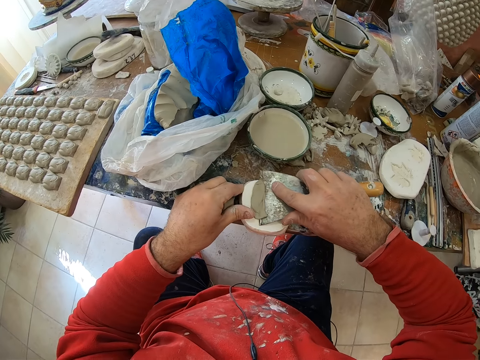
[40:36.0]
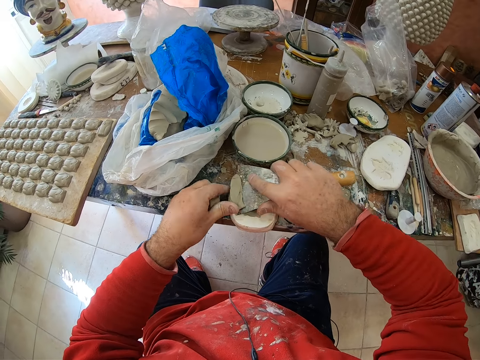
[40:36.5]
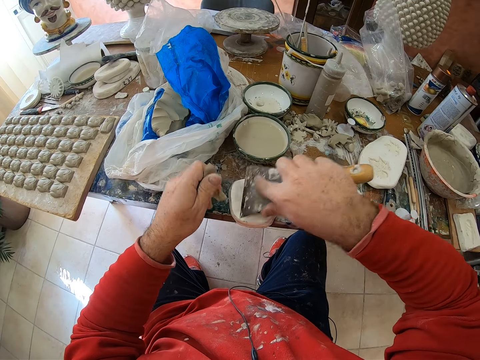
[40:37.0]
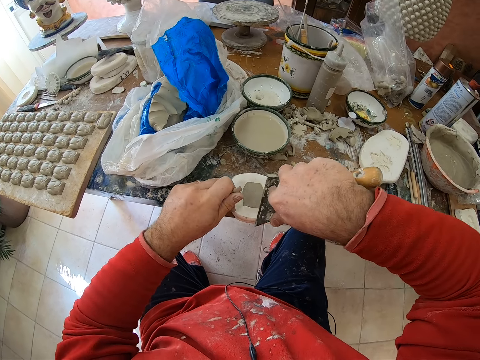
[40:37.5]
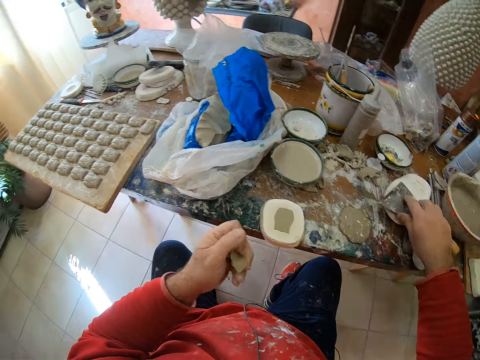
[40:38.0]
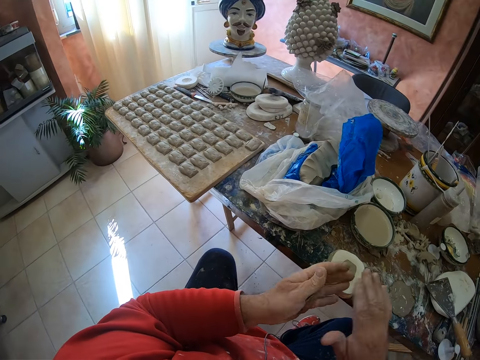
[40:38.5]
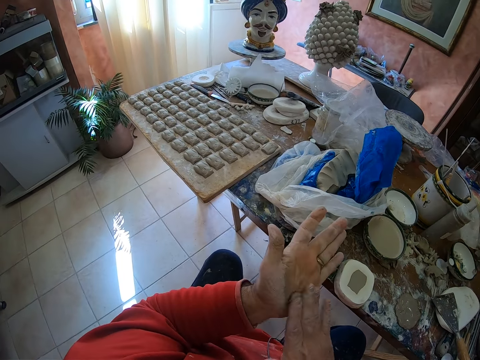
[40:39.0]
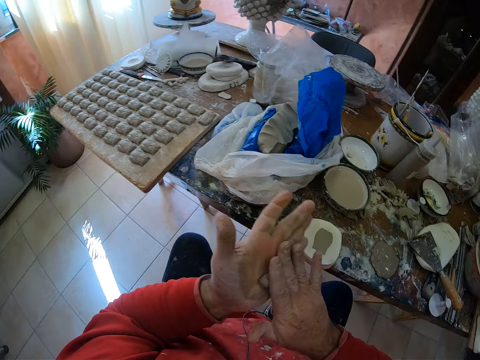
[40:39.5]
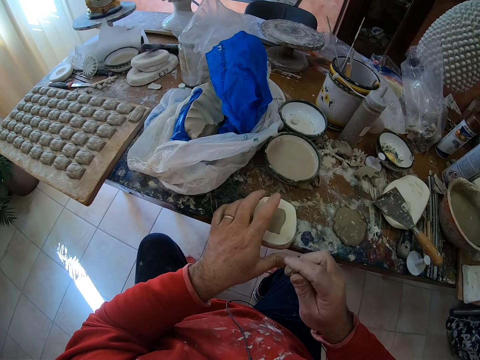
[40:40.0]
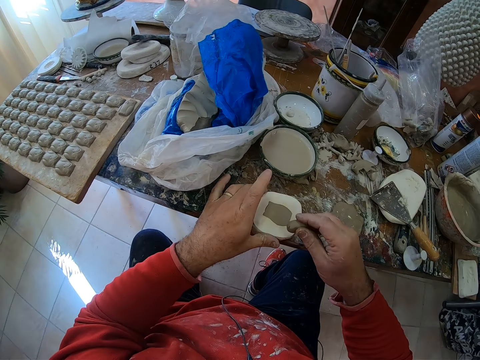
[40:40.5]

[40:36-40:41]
The camera wearer puts down the scraper on the table. He rolls the clay mold in his hands. He scoops the mold from the tool with the mud.
